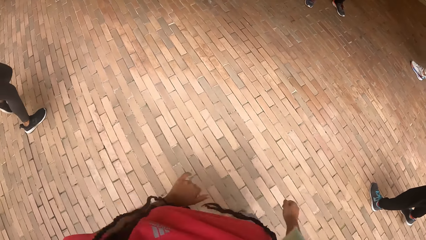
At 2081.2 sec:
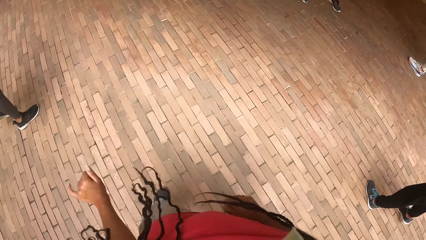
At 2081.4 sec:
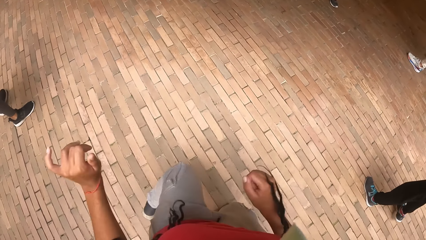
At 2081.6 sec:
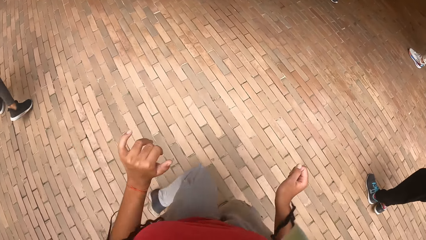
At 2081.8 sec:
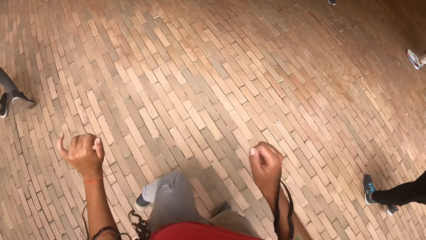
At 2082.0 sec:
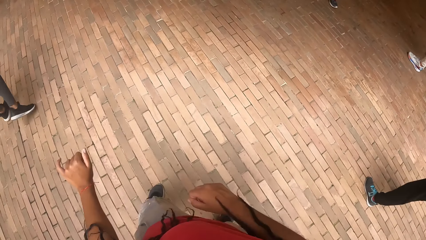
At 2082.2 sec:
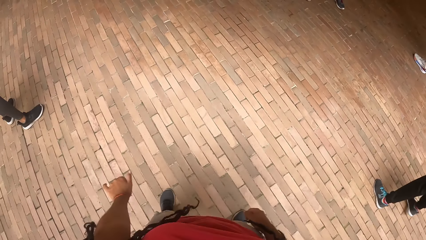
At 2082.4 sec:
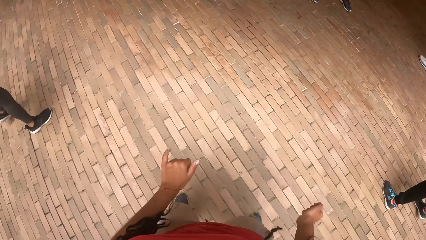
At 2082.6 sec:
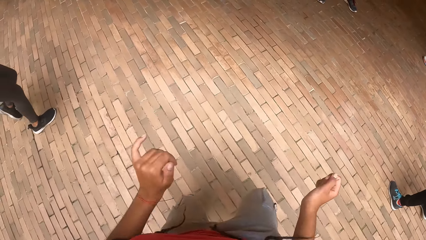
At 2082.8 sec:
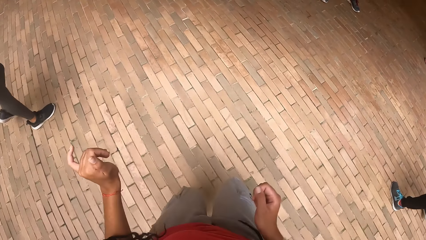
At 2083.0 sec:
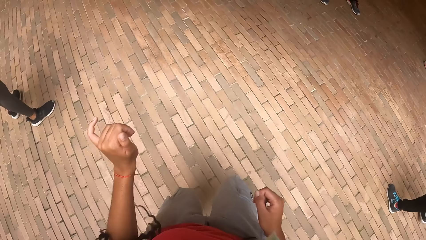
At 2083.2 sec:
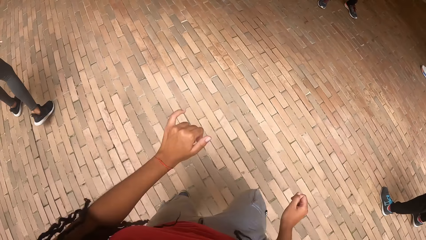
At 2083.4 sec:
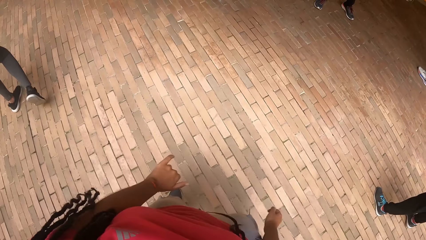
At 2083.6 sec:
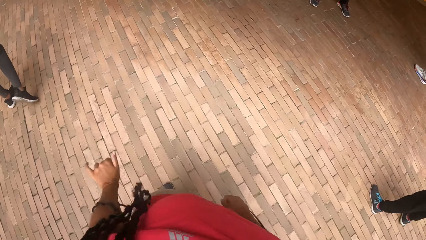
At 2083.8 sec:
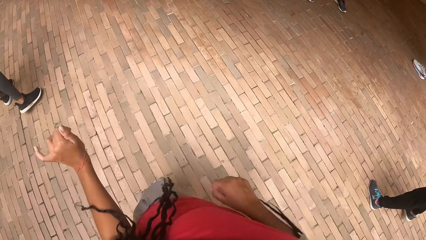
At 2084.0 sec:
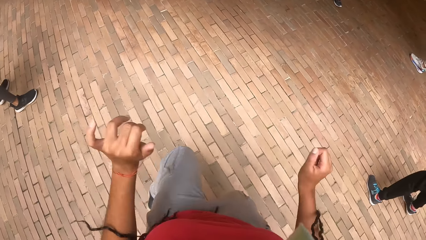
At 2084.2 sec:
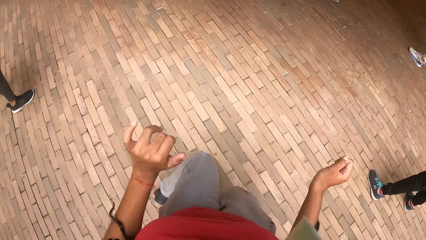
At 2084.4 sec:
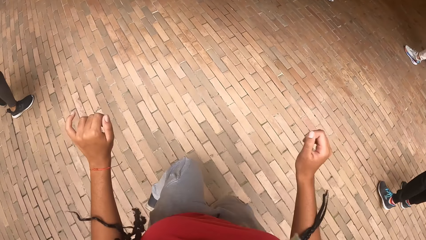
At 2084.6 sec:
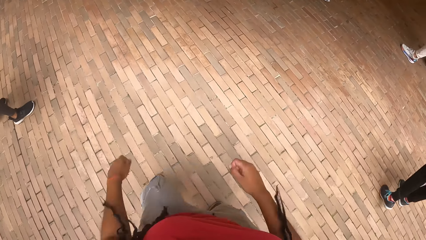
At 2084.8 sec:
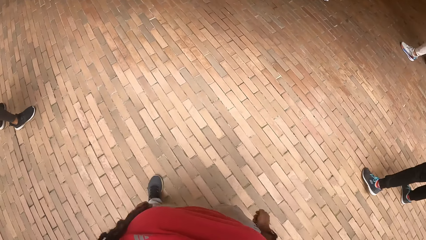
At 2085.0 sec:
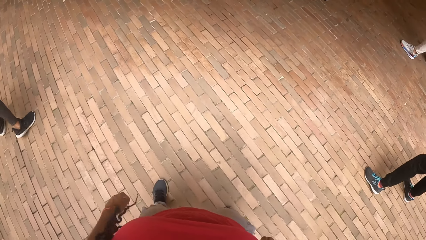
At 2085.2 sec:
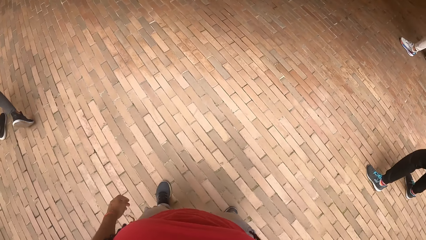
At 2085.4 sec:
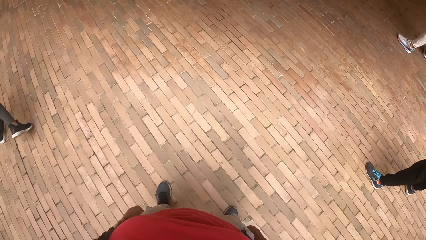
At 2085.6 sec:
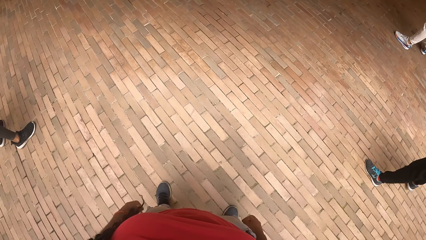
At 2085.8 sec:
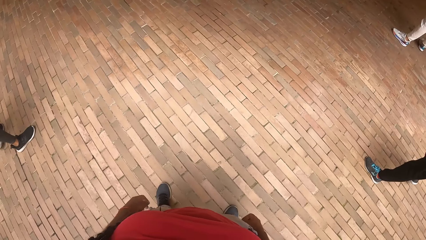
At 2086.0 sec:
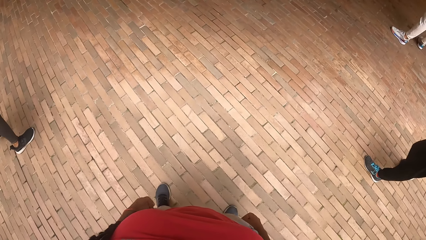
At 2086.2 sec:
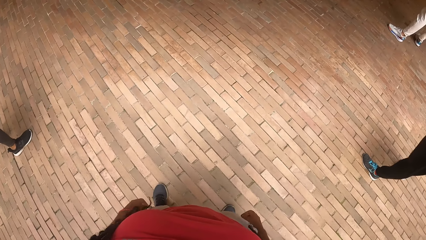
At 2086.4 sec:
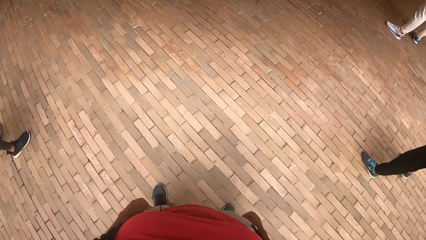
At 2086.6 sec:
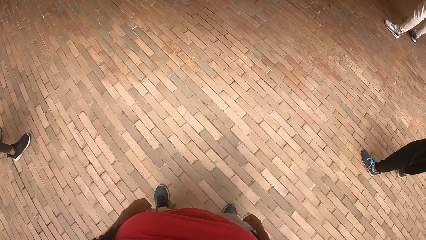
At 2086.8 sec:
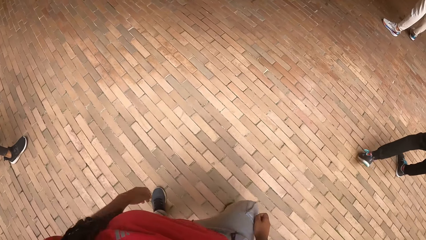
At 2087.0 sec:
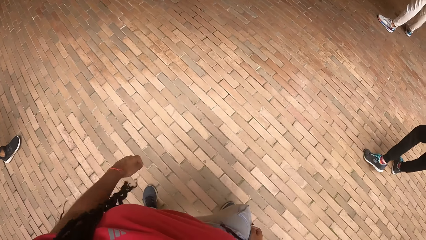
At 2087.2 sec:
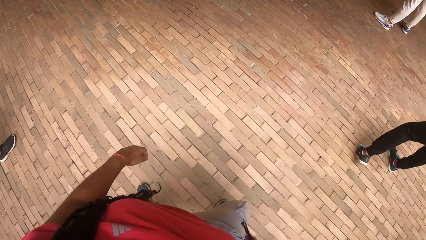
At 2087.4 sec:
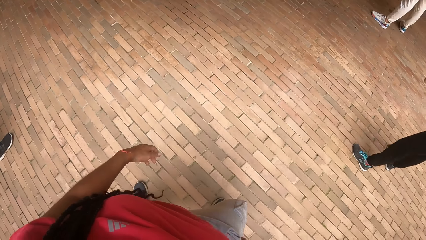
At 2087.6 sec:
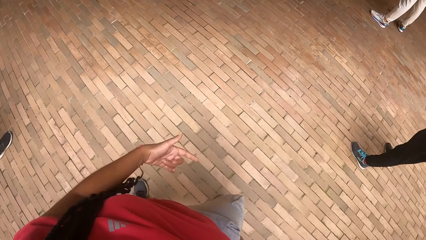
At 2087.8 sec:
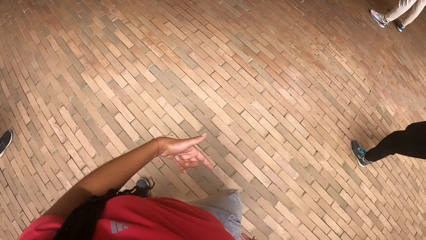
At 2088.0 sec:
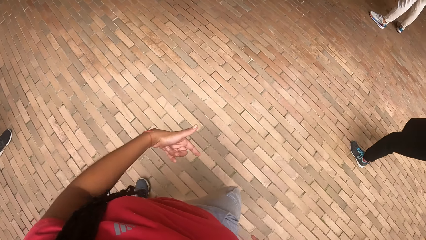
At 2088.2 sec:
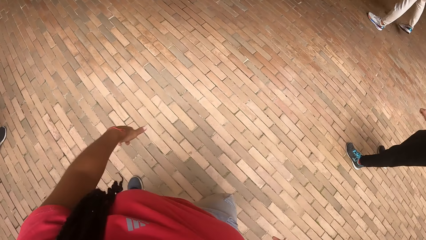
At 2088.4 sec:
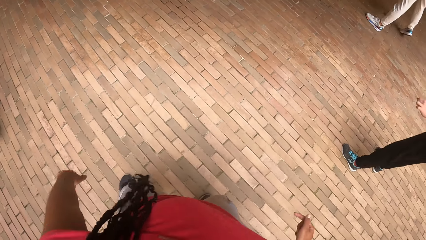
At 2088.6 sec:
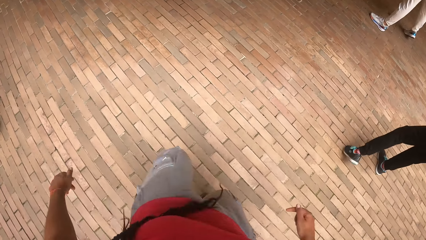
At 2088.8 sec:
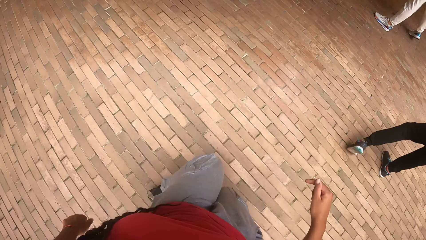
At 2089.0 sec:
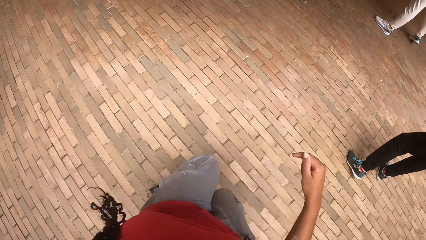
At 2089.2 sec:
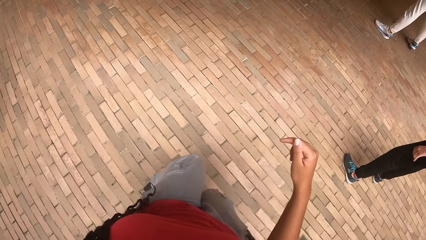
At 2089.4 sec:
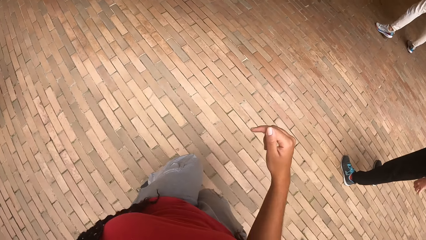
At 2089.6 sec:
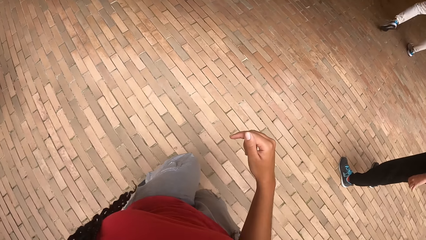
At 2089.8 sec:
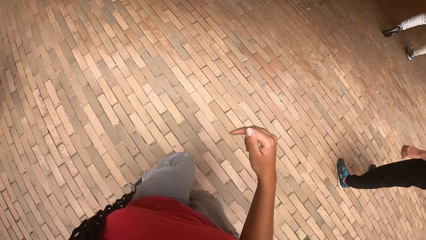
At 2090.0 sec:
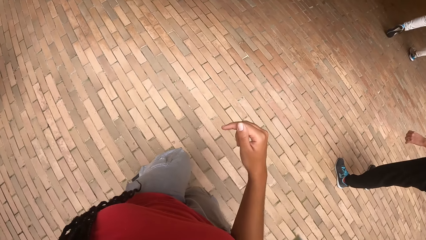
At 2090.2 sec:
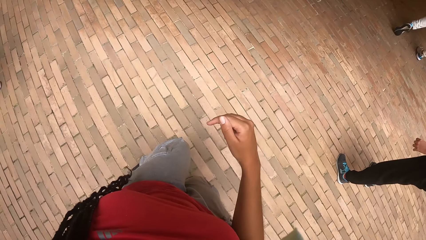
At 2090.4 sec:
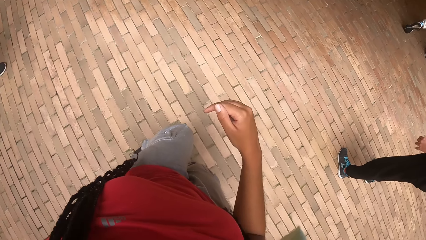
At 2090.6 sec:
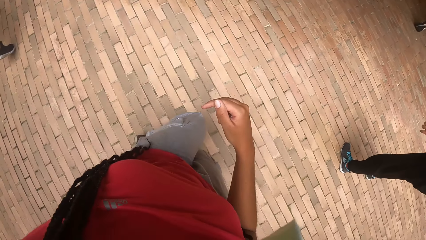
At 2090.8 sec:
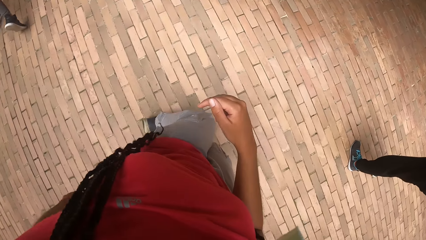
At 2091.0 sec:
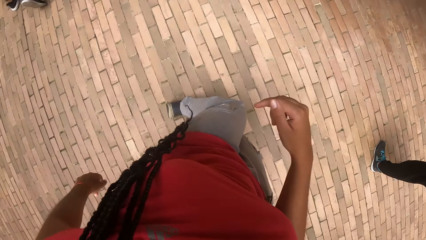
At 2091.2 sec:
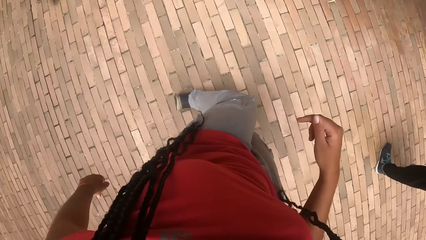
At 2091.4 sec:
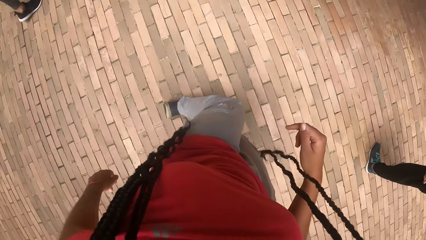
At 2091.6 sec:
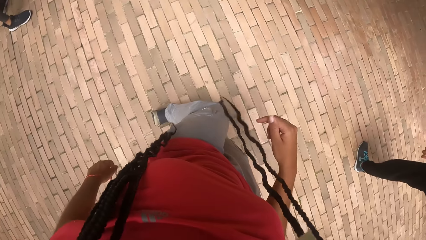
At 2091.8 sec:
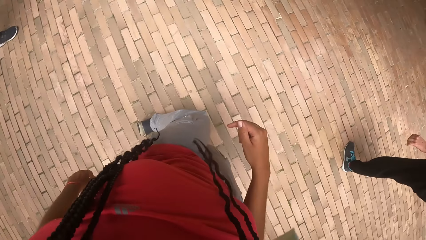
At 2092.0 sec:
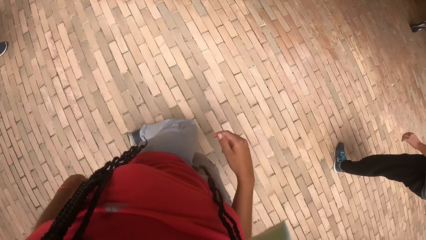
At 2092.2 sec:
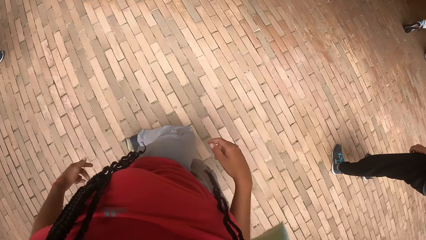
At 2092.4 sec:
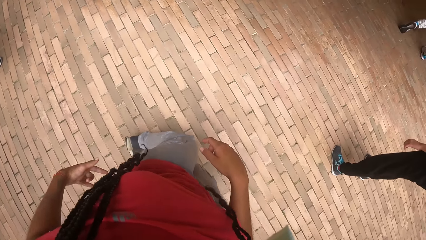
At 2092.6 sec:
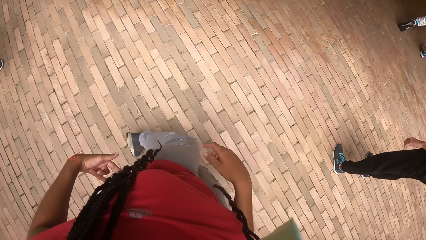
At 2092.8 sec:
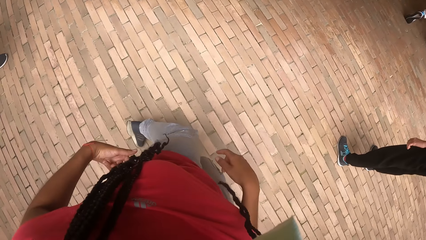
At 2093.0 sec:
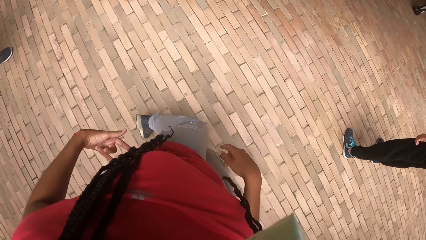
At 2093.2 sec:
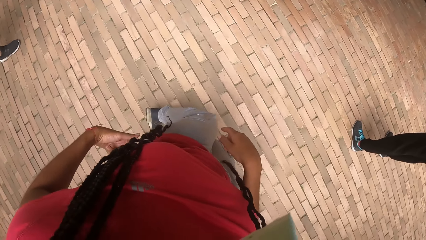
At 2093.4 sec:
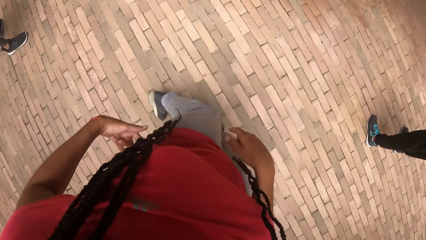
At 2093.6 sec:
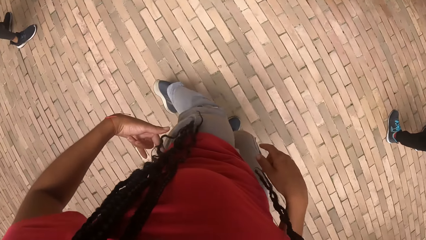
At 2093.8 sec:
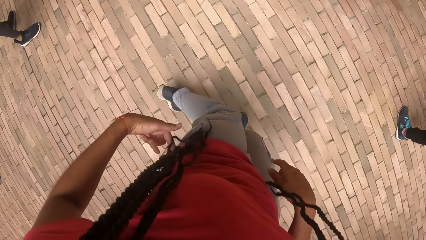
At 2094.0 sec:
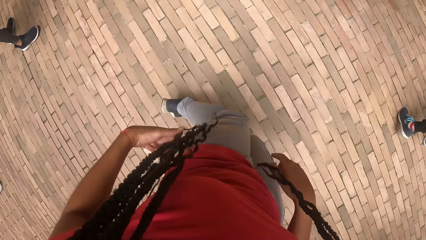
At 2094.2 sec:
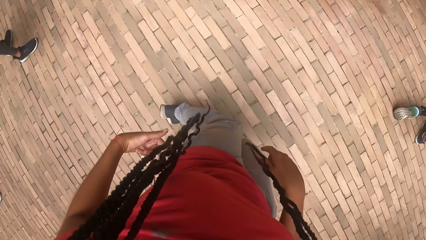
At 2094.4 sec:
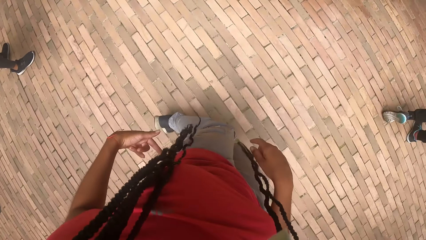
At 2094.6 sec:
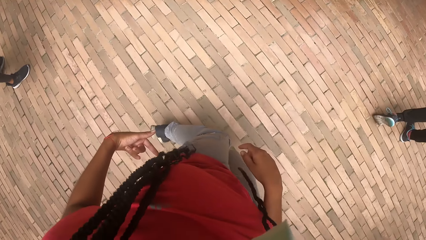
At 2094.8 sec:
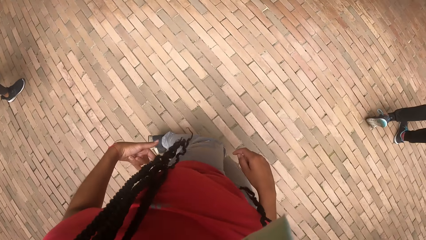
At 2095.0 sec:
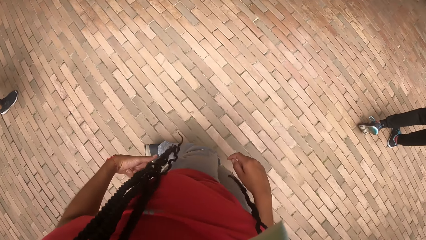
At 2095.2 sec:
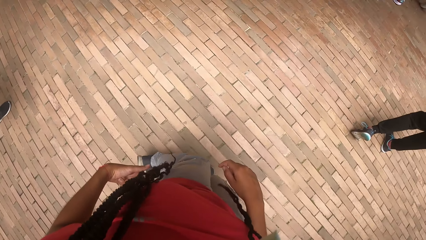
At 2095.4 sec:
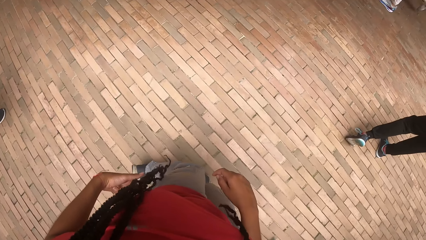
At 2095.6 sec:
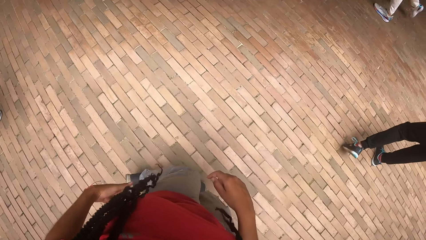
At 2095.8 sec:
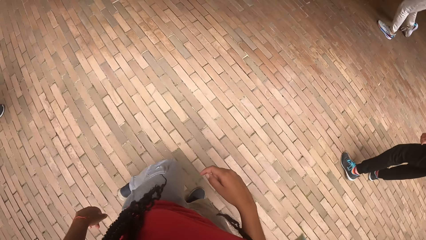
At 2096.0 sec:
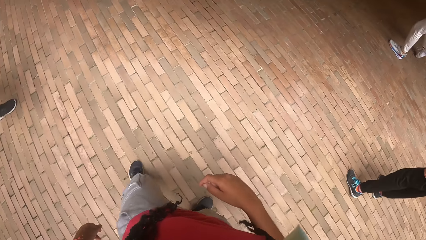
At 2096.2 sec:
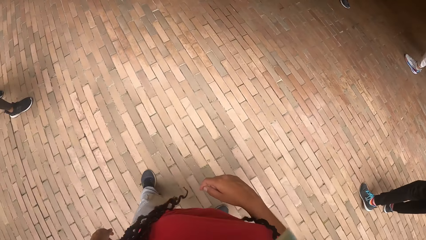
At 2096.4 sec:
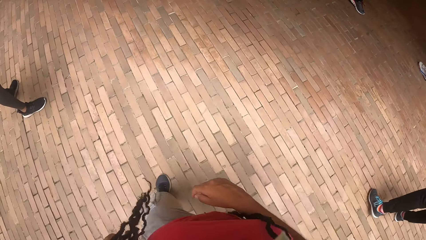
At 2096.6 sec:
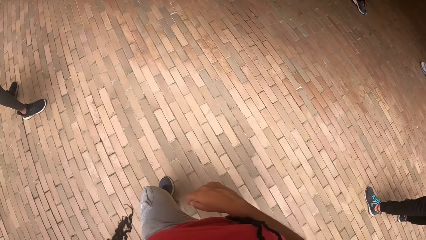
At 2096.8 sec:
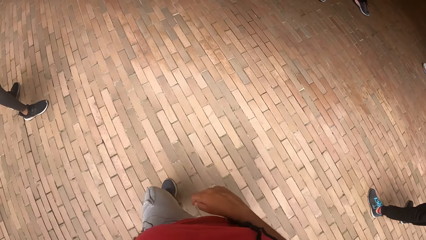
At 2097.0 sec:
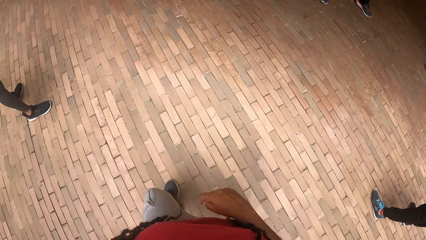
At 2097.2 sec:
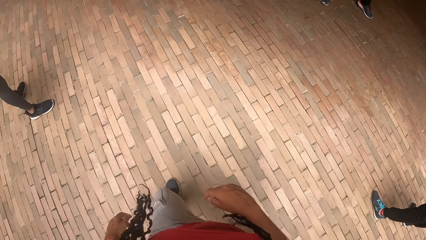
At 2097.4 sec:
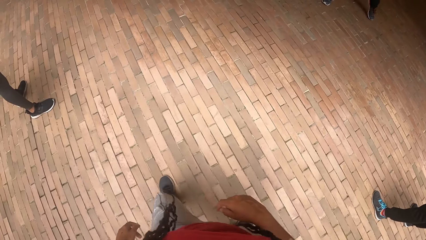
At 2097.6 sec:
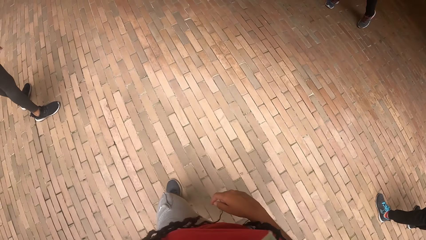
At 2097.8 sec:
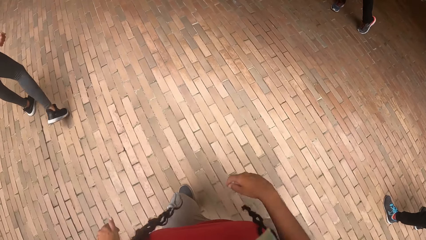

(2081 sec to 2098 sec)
The camera wearer stops dancing.
